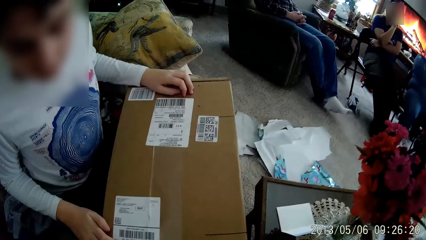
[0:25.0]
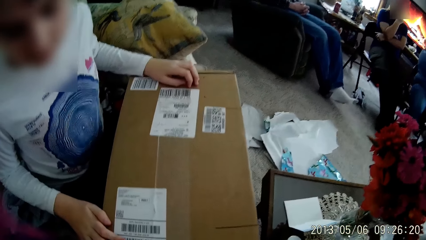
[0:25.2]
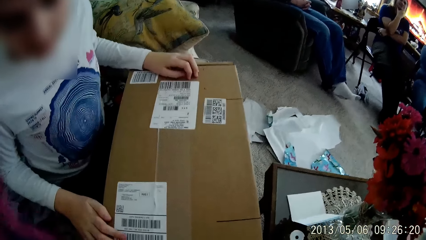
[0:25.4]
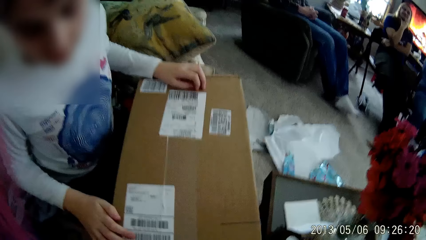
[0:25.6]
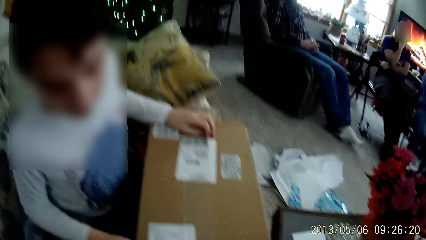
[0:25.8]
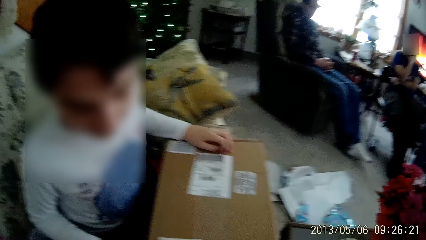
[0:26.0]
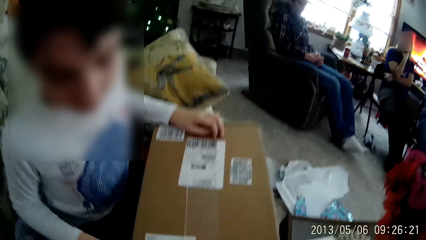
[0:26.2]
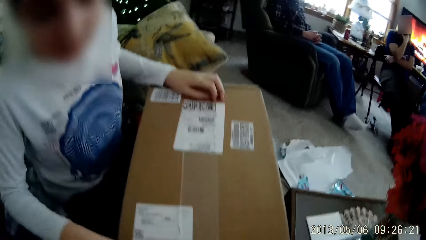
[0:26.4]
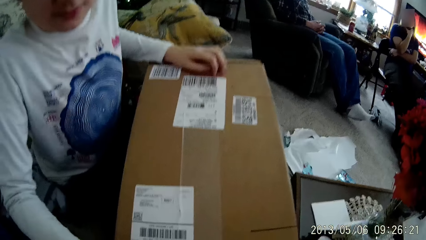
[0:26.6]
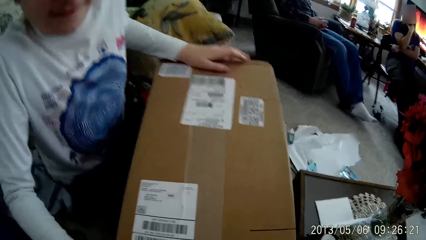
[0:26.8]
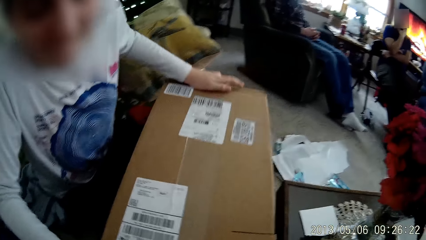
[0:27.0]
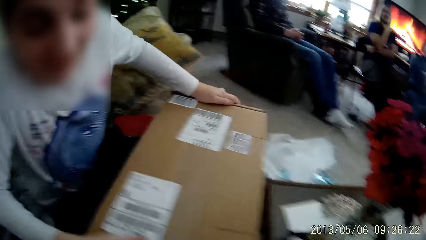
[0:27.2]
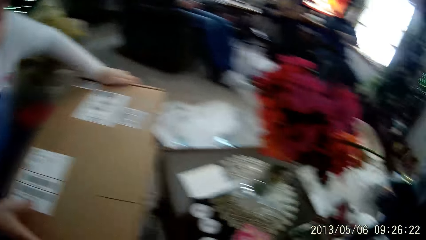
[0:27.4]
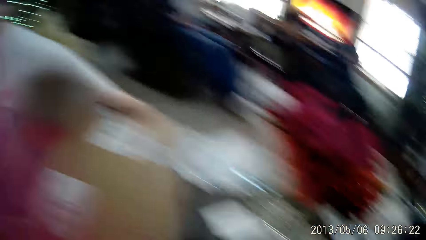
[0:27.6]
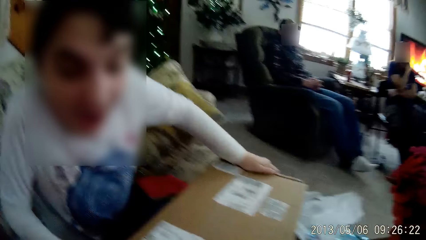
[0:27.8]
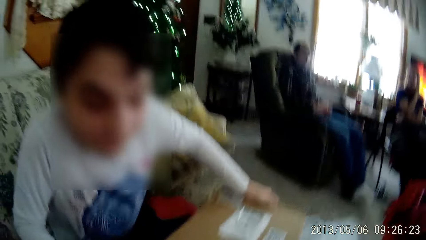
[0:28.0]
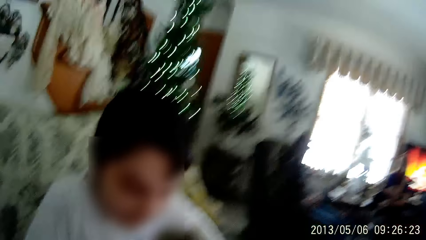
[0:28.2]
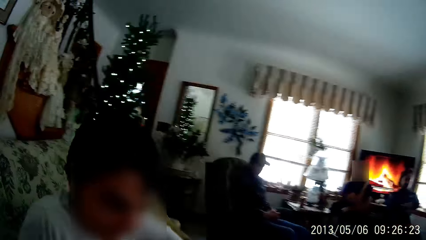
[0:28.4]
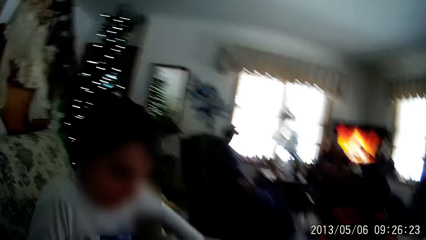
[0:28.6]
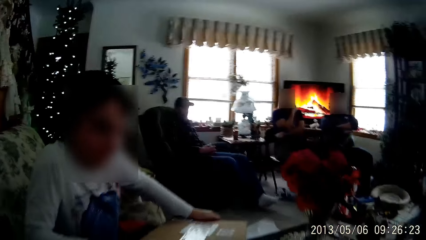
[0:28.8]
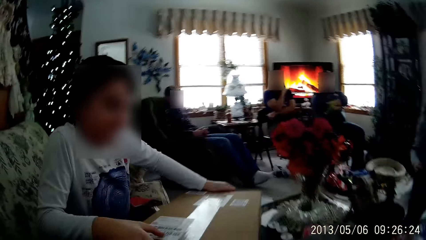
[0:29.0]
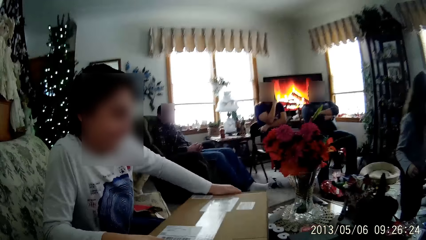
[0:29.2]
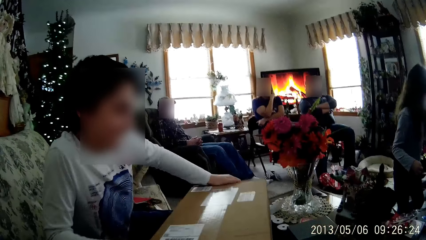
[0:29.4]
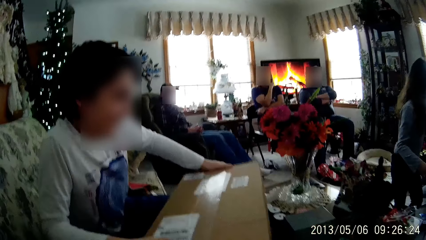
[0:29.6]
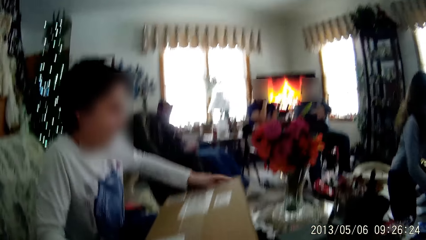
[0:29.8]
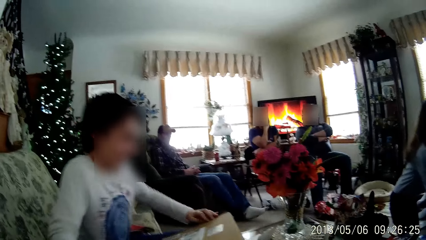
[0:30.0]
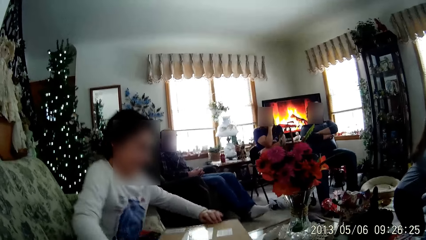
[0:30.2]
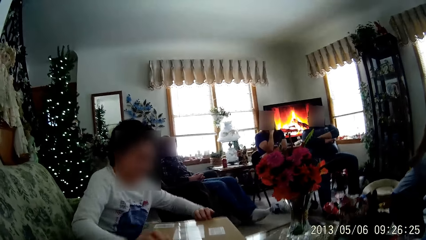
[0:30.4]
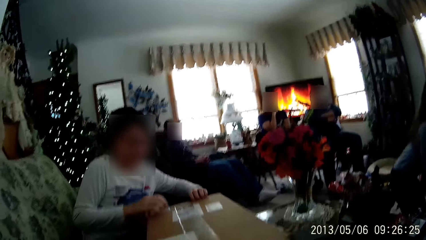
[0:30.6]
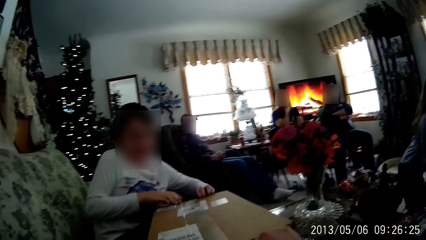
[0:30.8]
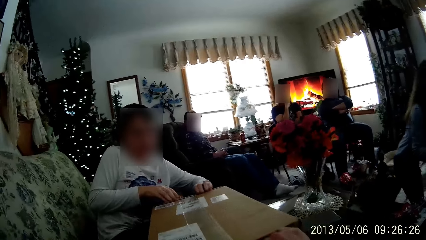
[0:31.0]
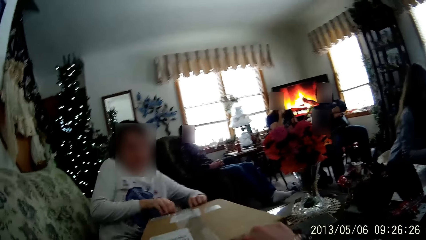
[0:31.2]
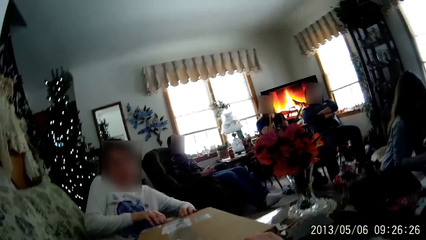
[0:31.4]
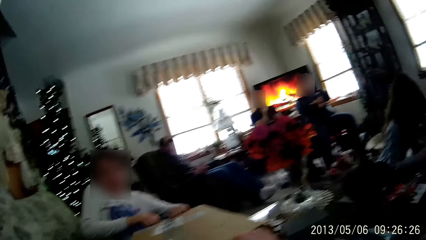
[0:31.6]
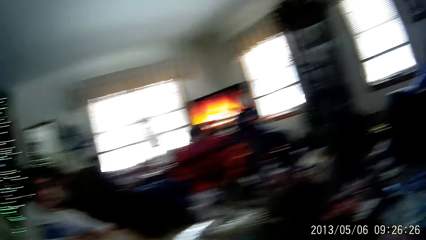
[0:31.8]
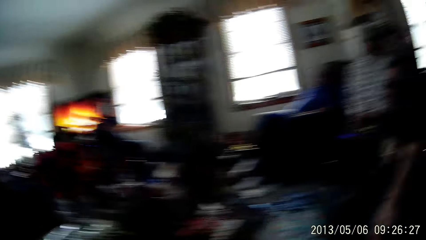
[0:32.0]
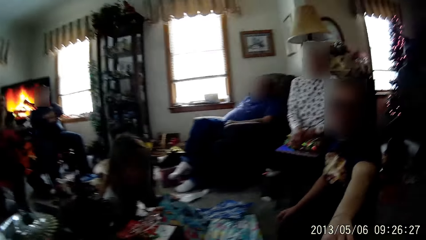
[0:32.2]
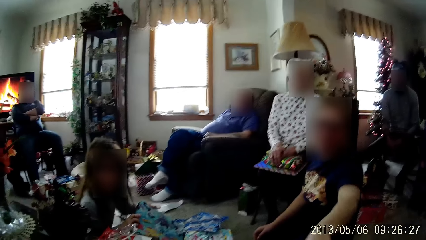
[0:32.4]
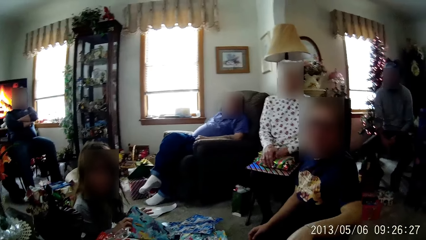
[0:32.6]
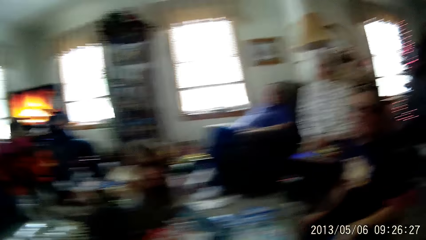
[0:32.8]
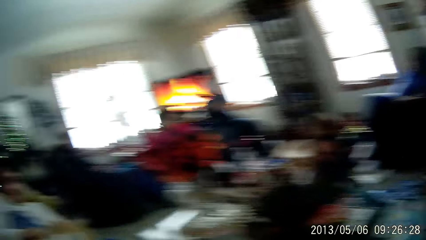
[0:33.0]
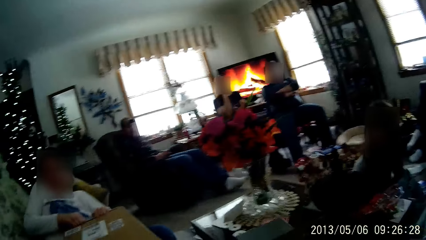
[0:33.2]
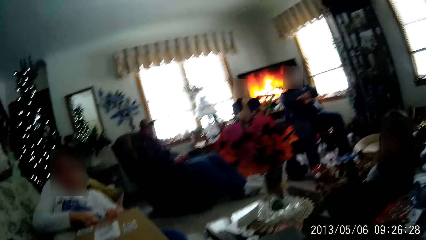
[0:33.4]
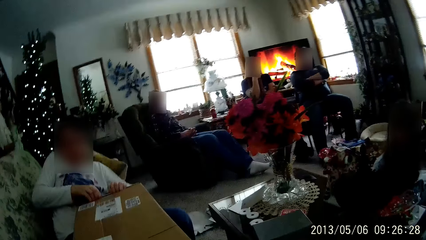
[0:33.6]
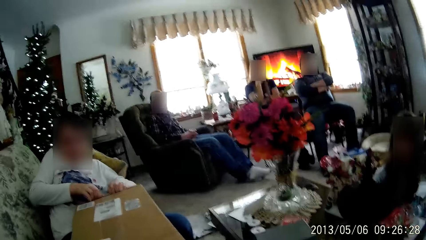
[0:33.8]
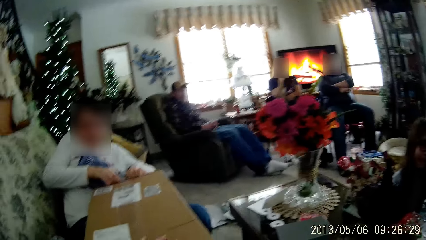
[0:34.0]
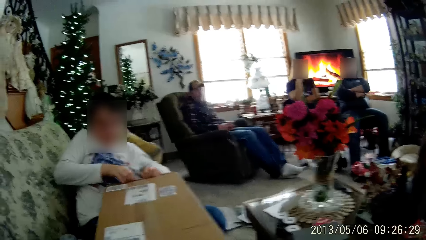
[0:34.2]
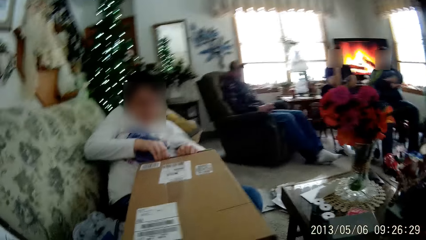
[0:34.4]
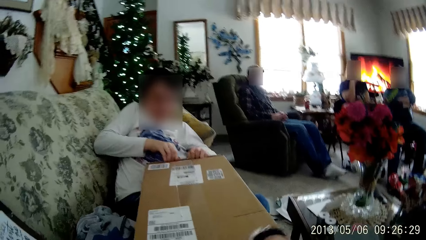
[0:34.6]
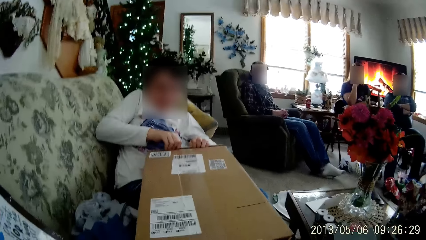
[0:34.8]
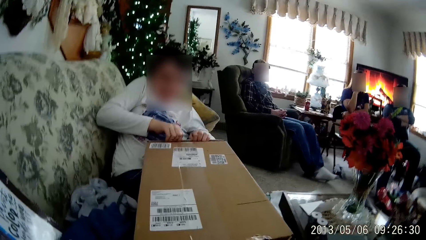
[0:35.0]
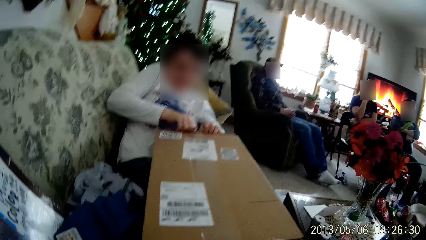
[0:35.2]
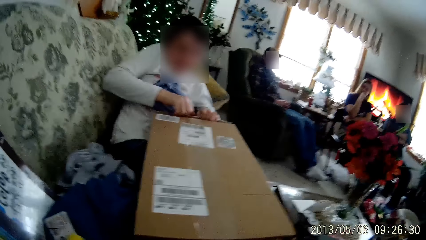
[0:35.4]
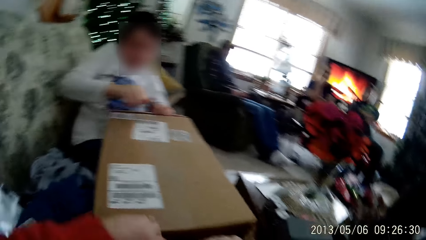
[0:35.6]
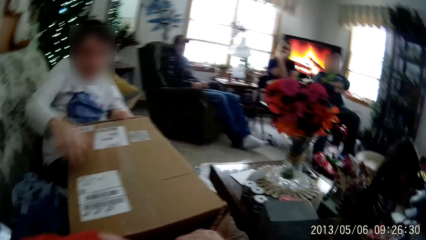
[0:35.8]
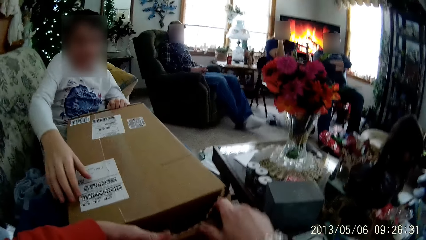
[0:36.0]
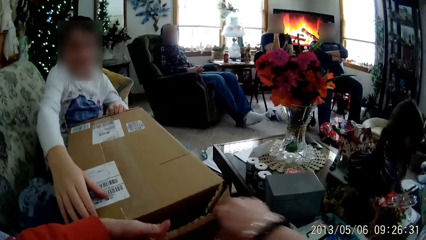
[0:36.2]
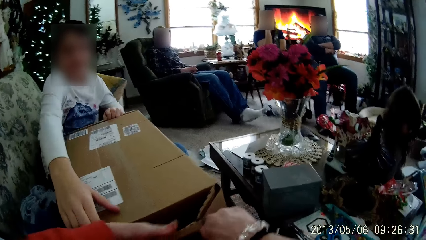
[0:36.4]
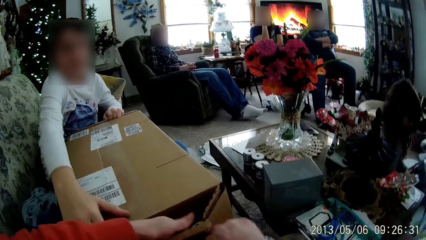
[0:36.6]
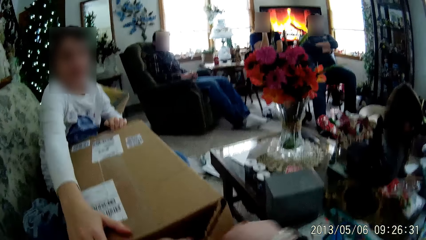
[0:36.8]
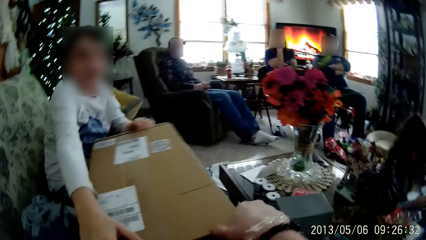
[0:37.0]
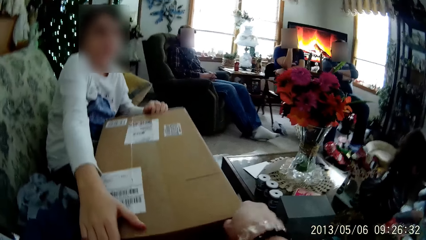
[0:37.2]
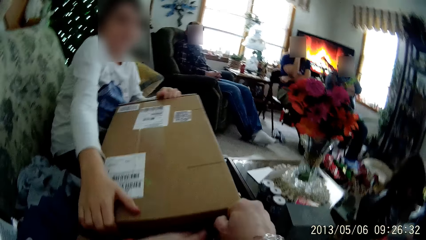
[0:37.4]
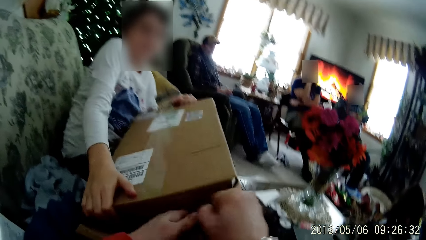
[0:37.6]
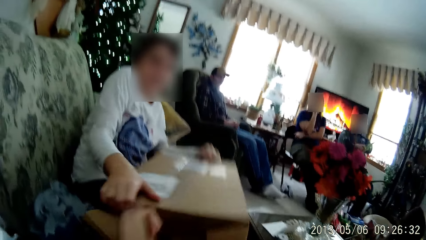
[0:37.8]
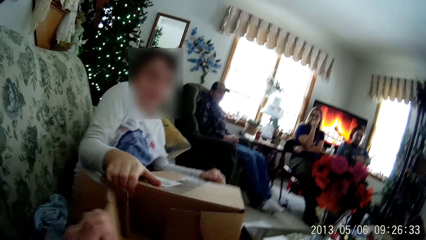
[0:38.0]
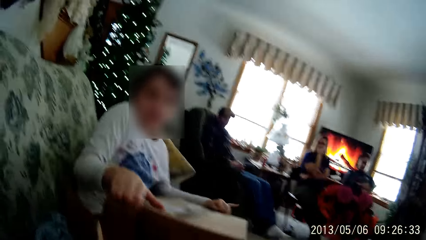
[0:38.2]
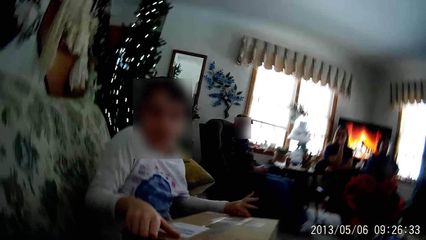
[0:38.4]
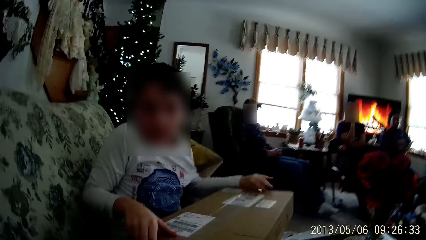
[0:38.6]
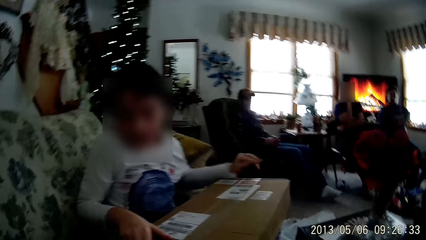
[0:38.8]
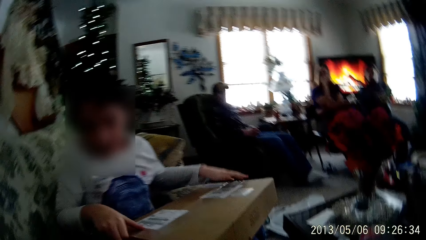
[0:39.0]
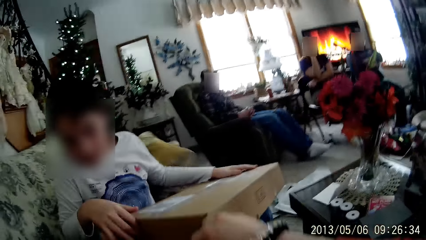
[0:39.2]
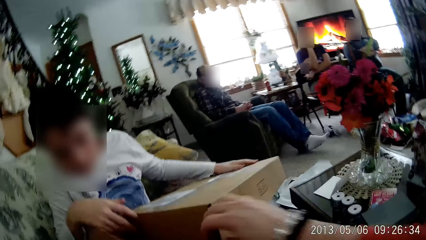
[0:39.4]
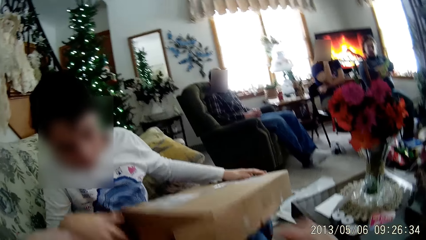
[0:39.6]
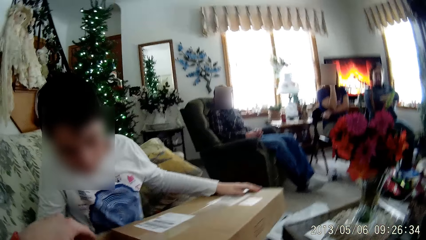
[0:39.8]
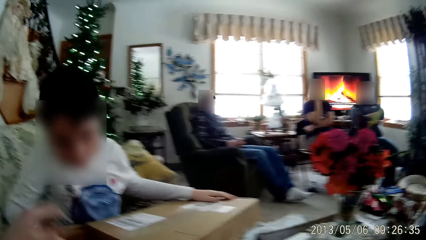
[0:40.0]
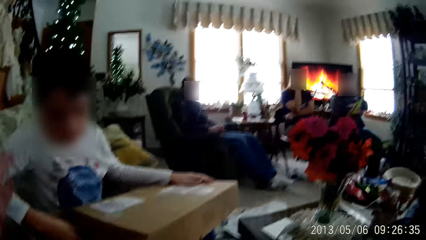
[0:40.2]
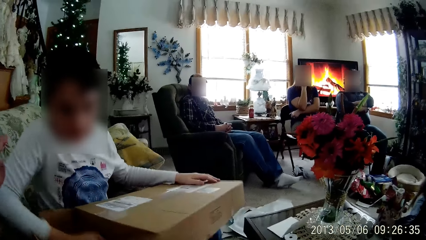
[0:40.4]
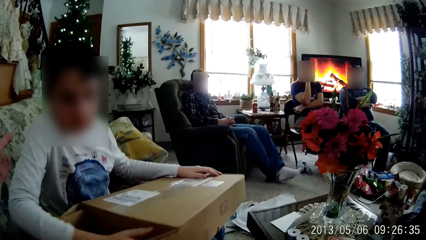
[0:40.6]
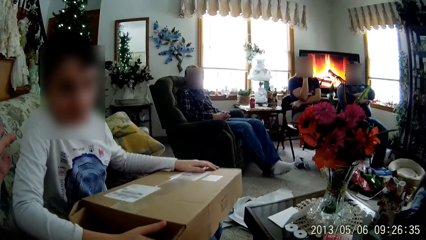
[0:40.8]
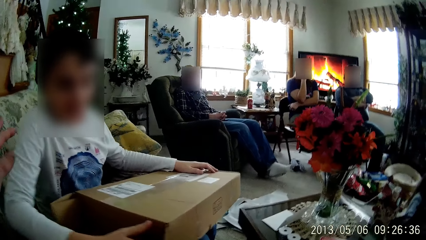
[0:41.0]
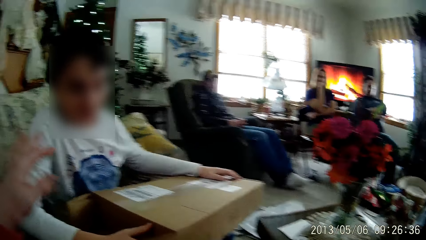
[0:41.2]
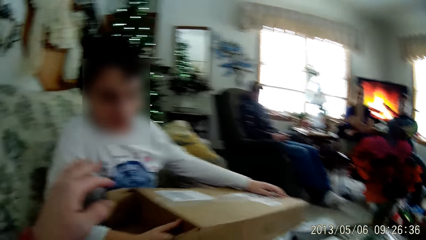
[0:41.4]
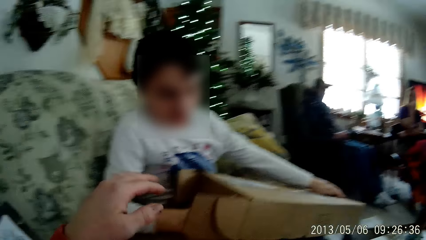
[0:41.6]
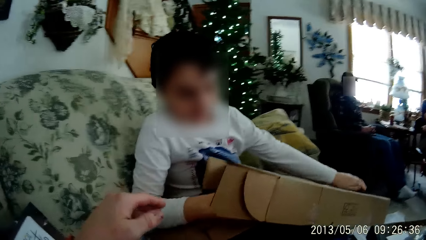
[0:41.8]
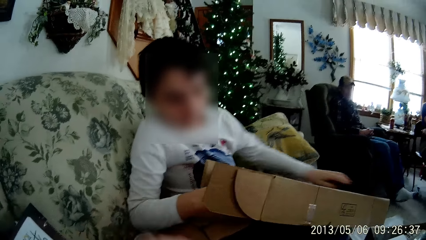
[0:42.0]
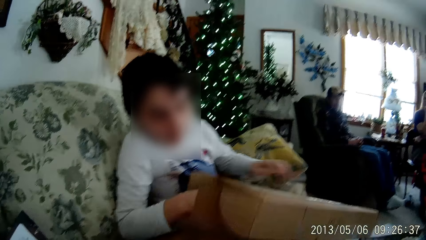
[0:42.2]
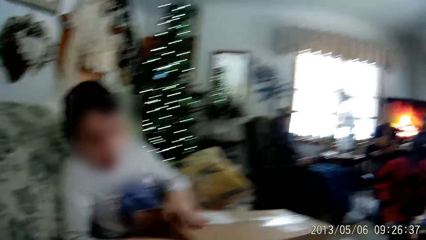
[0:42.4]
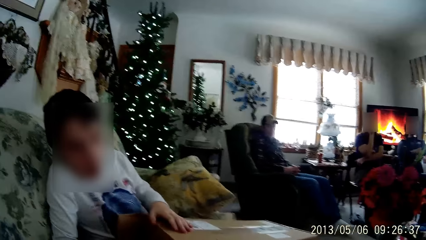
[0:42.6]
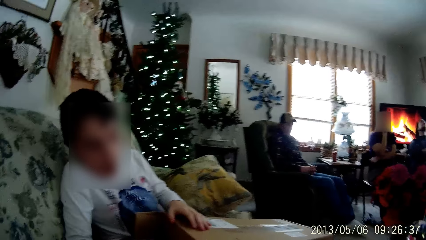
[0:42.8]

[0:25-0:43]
A person turns the box. The girl sits on a floor in the living room. The camera wearer looks around in the room. The girl picks up the box from the floor. The camera wearer opens the box and tears the box. Another person puts a hand inside the box.
